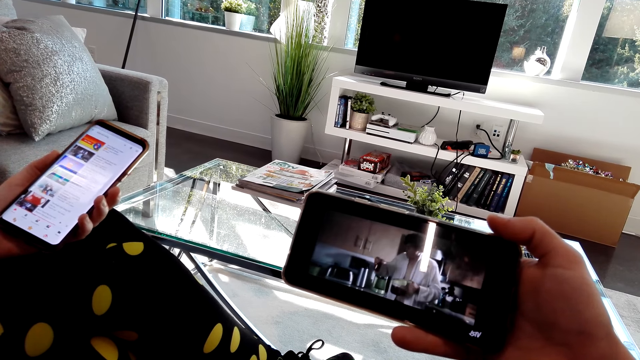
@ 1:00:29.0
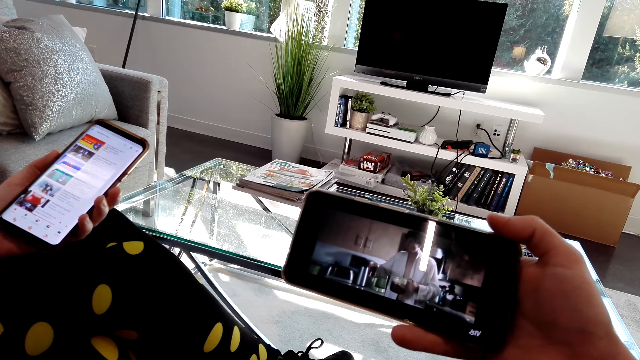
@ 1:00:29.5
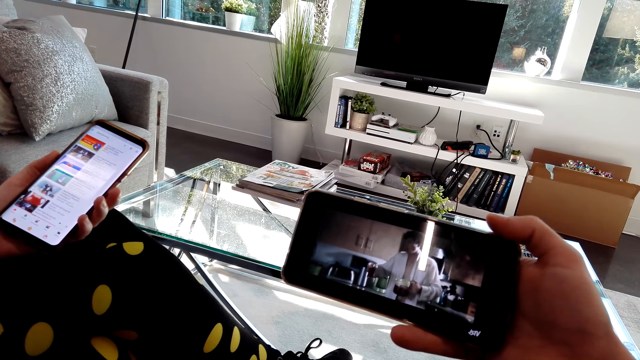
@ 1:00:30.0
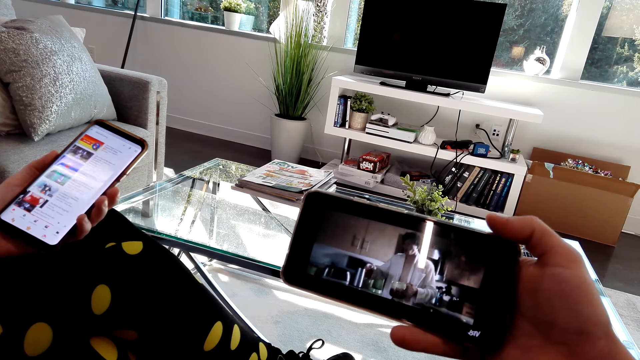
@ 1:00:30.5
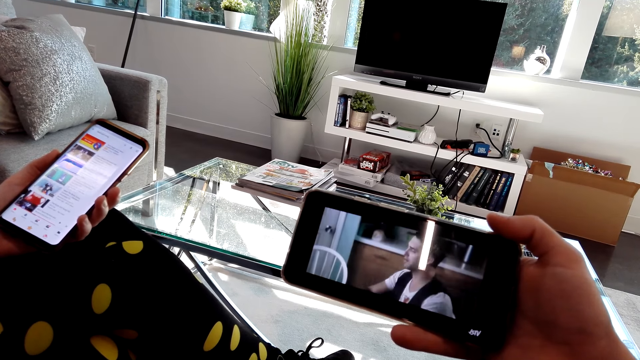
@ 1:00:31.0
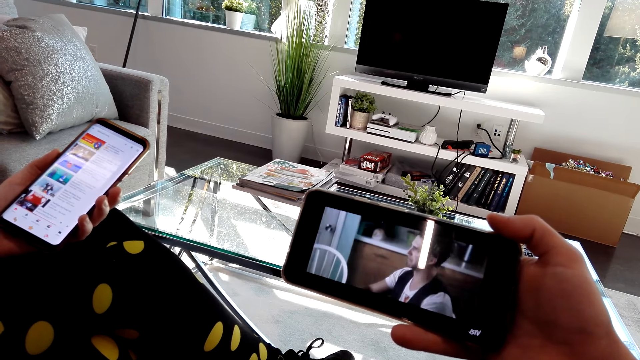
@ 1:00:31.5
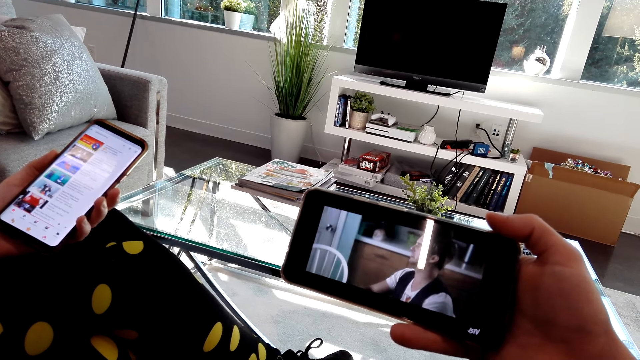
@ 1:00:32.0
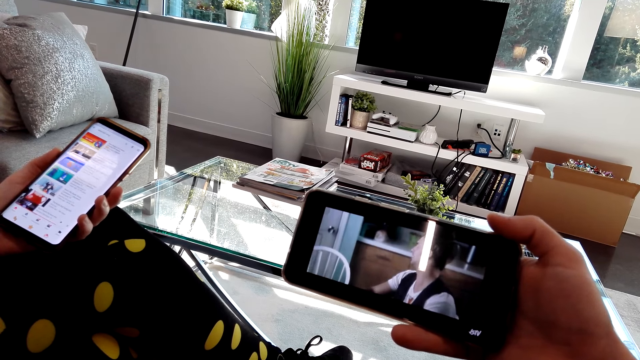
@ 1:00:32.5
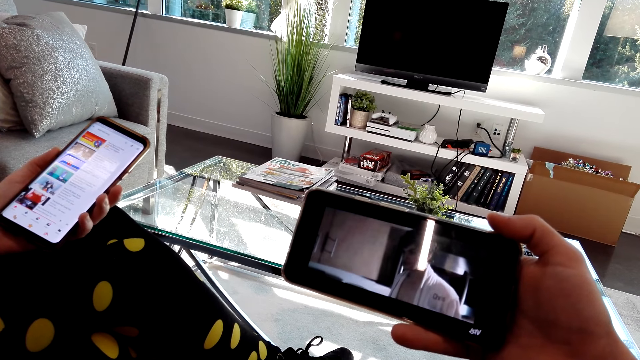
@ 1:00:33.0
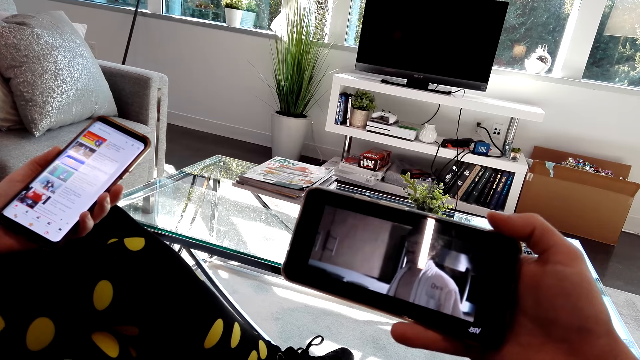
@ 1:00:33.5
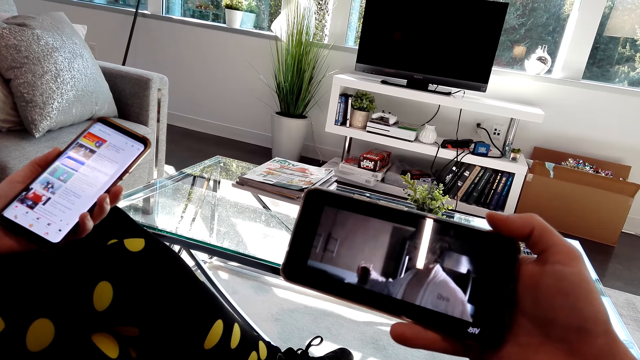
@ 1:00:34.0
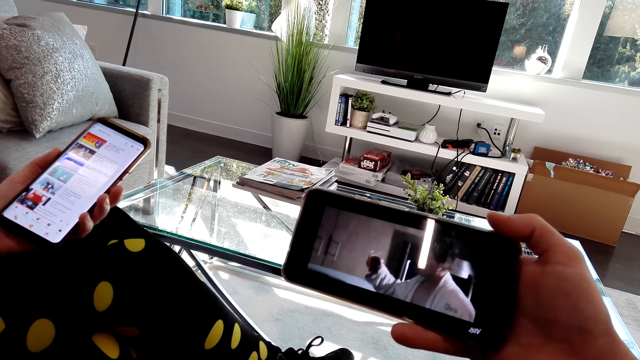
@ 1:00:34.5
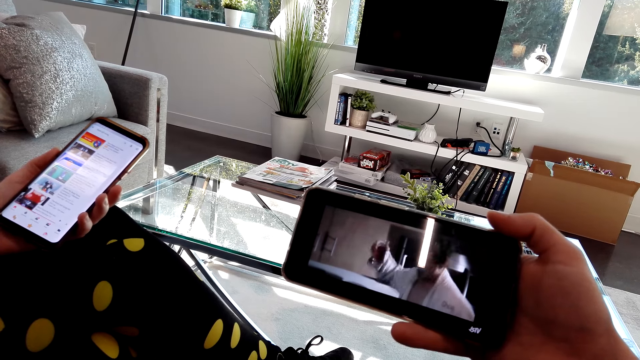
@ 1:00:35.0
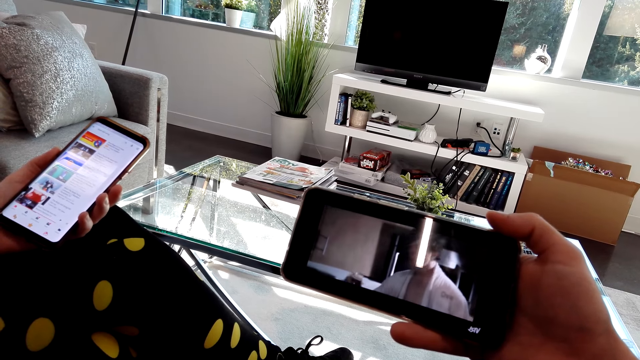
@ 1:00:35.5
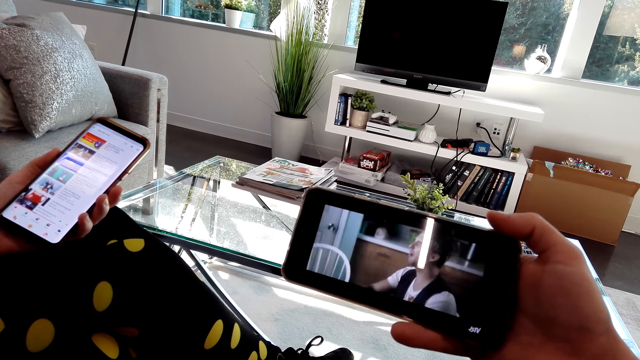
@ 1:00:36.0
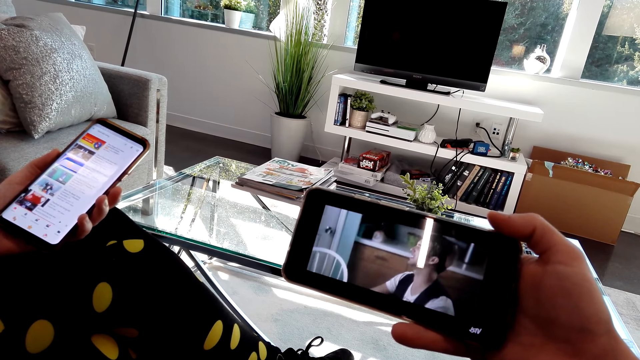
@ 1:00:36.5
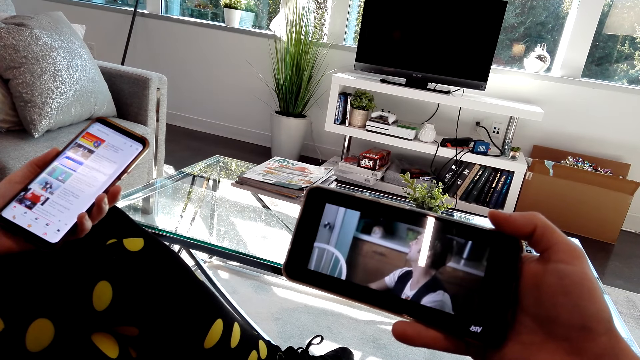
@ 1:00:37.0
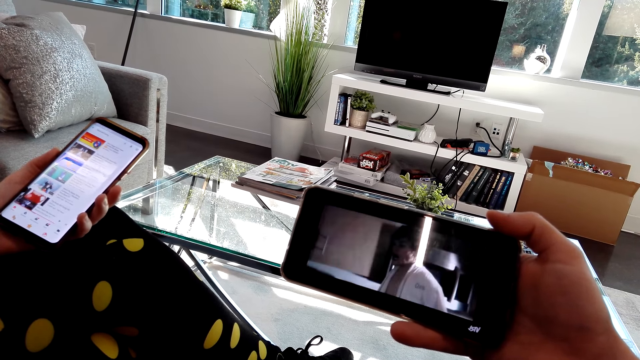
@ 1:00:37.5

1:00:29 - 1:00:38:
A man dialogues with another man.

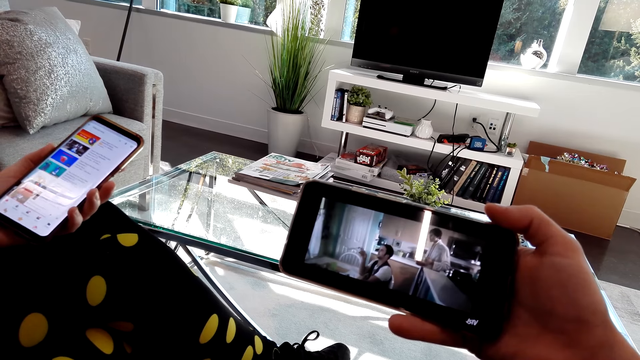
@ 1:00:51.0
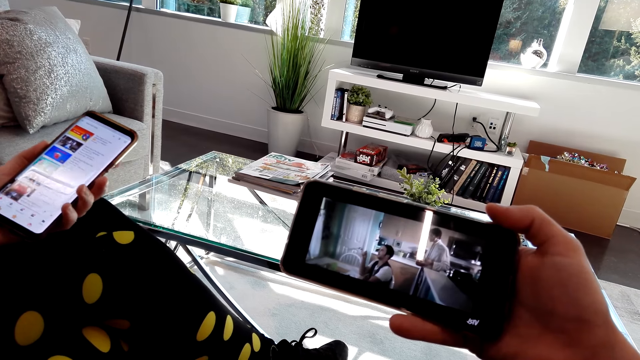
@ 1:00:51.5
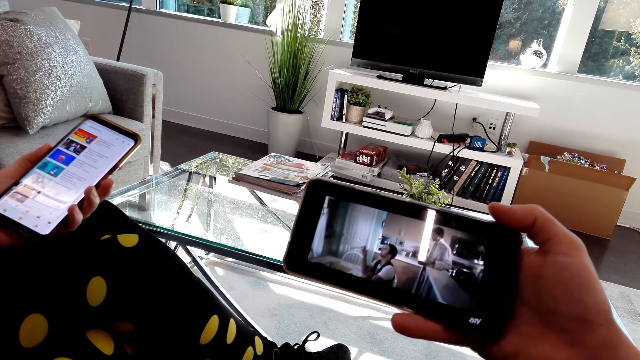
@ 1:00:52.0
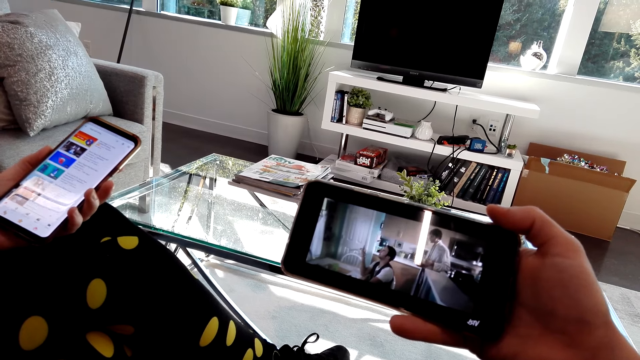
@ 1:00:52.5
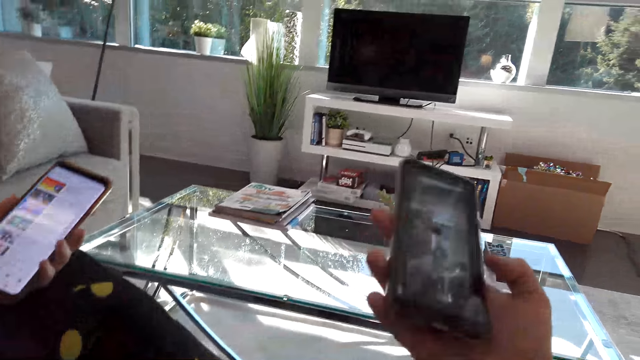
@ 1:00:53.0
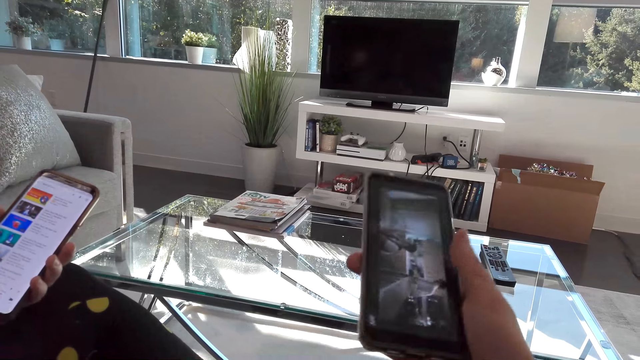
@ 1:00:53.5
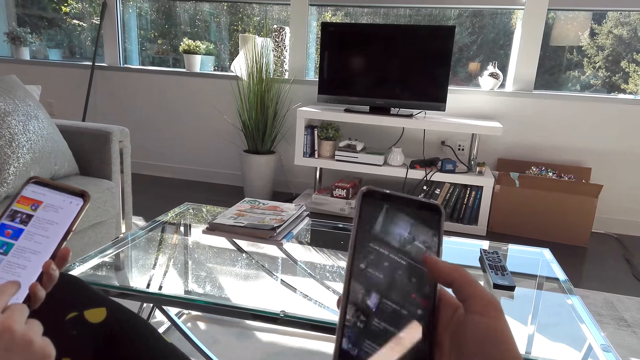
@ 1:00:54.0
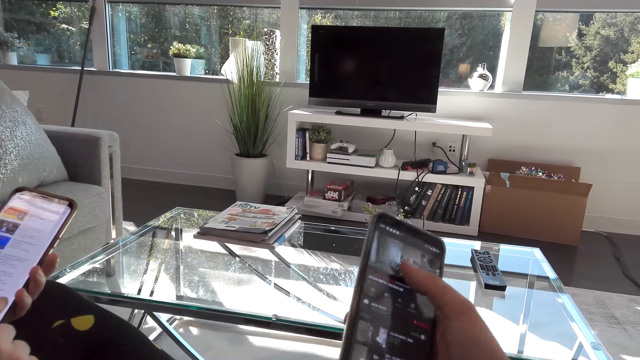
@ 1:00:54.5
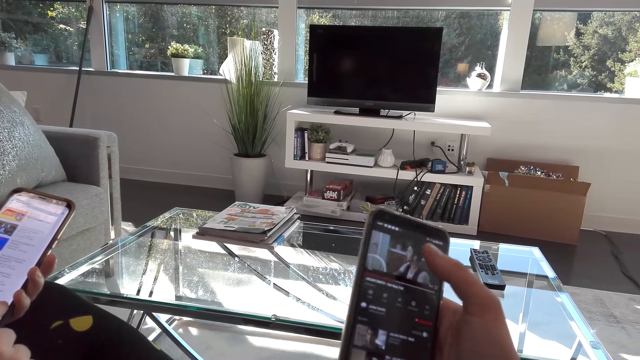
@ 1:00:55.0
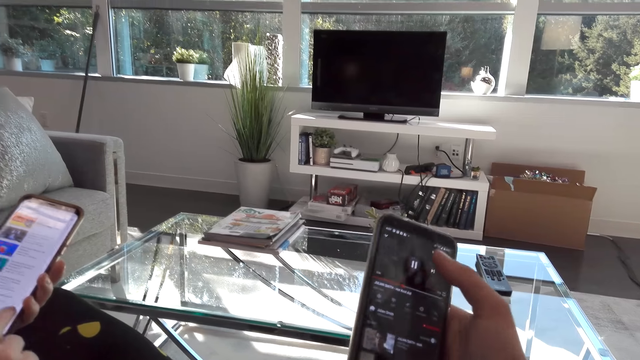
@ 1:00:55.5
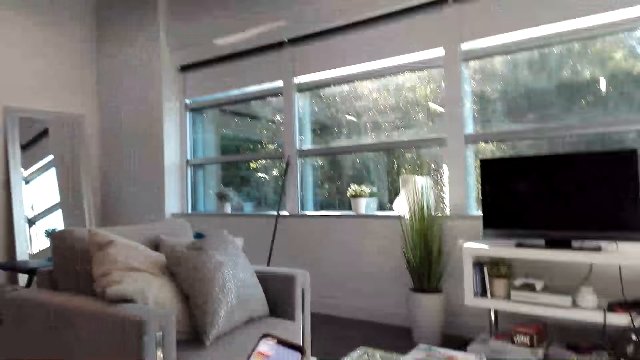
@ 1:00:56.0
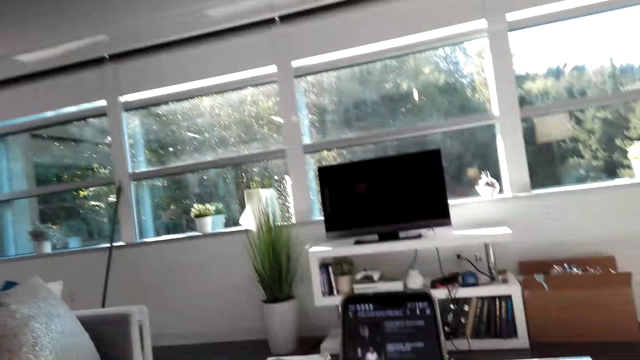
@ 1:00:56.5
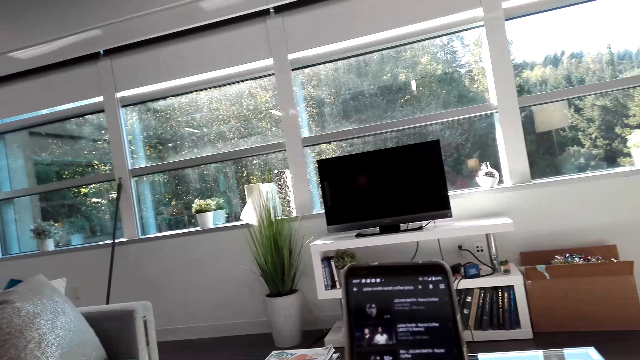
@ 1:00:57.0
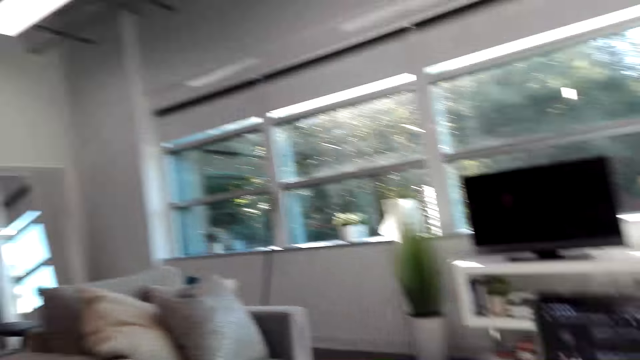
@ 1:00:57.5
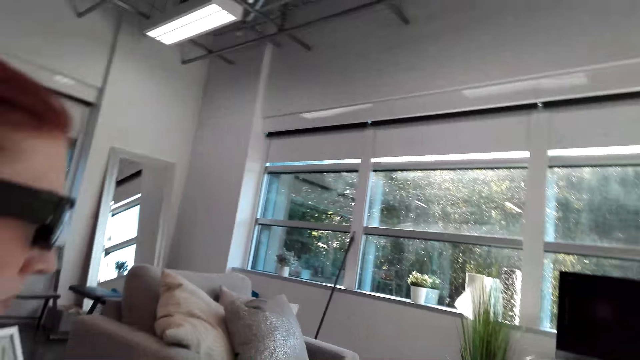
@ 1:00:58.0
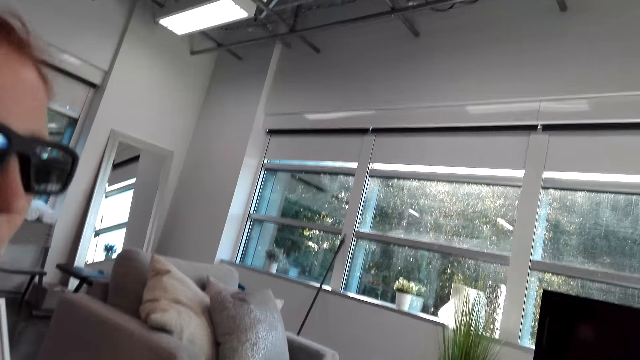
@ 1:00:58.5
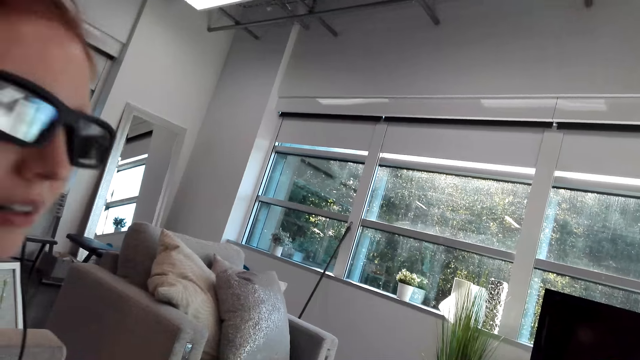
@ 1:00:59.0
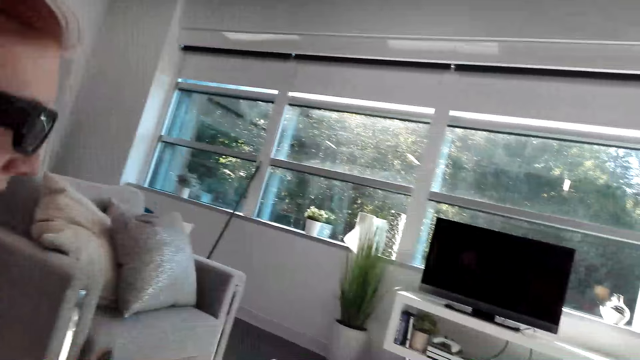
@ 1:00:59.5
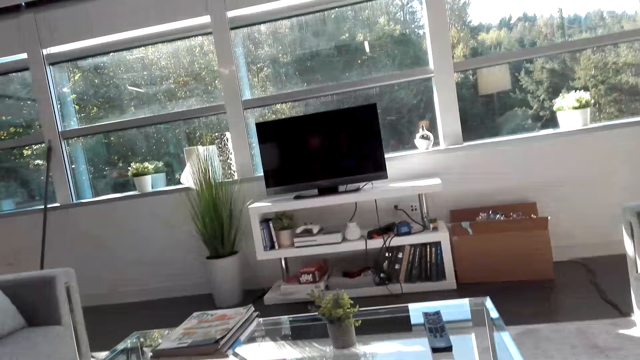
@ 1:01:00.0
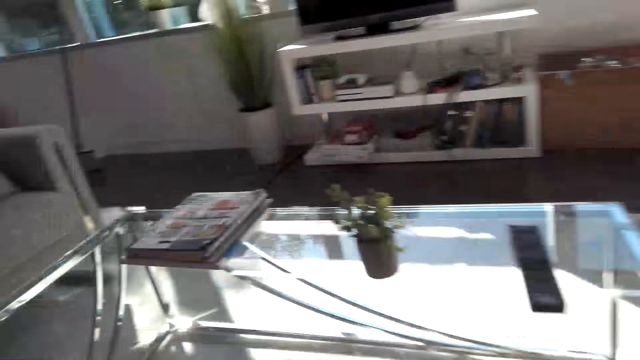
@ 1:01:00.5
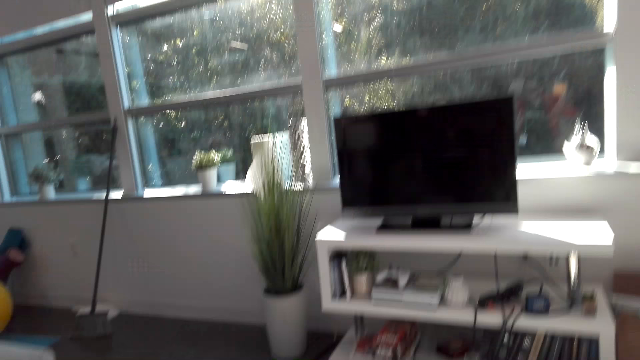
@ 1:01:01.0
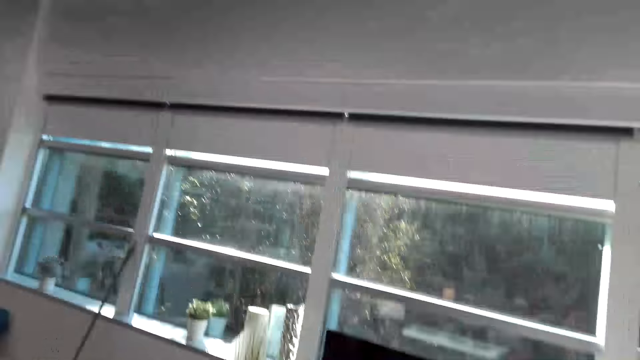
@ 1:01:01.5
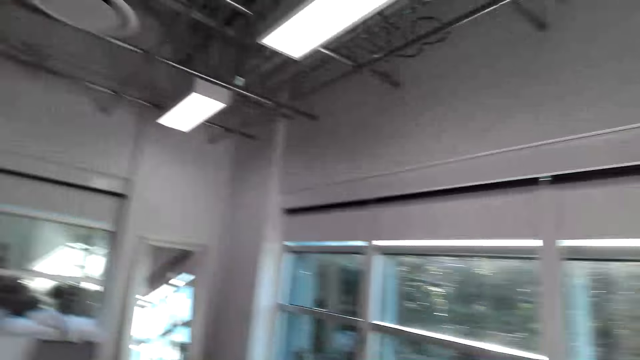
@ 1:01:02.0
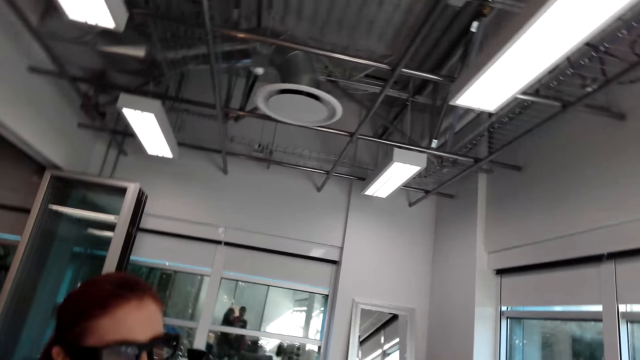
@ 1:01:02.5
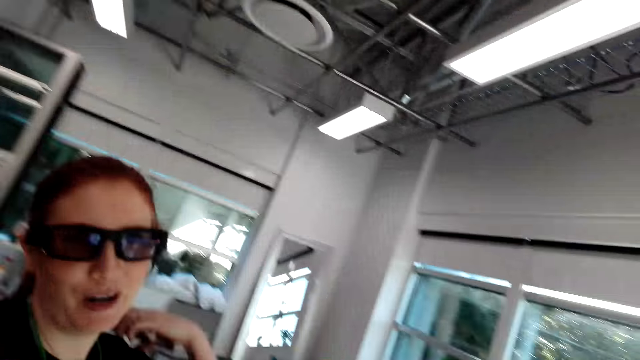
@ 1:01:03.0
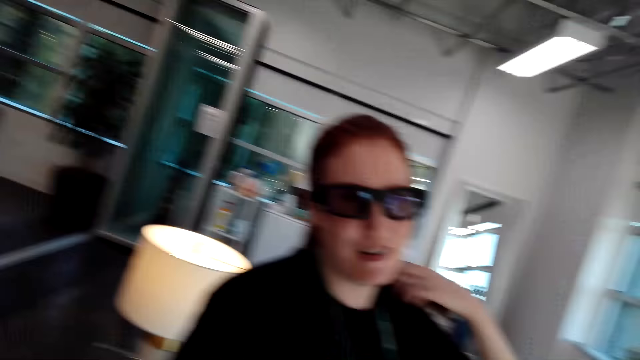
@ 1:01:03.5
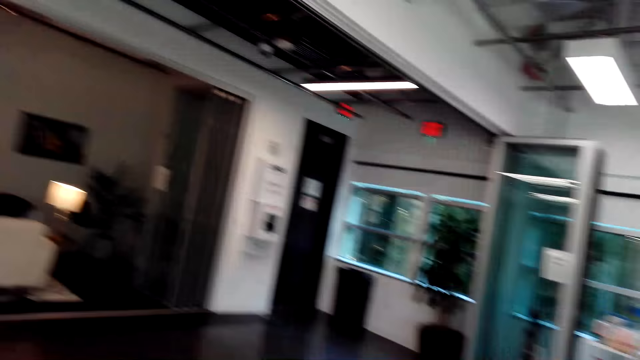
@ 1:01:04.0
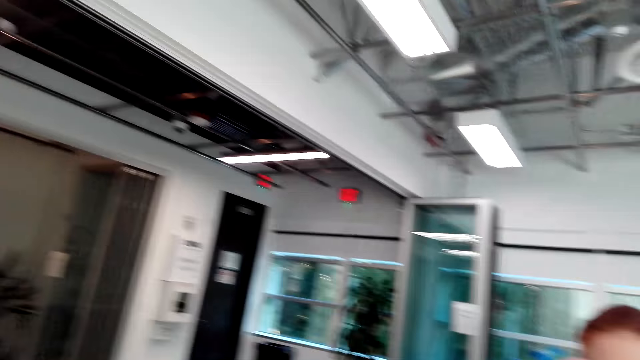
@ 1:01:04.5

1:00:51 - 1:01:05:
The camera wearer turns the phone. They scroll the phone and tap the phone. They look at a woman. The woman dialogues with the camera wearer. The camera wearer looks around the room.
